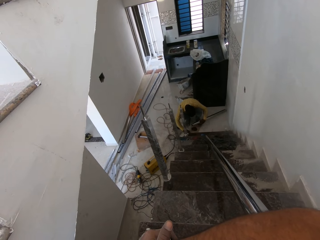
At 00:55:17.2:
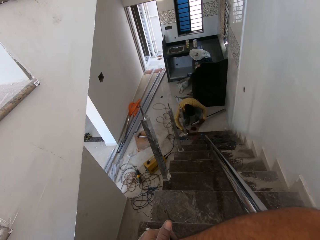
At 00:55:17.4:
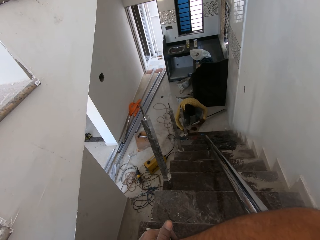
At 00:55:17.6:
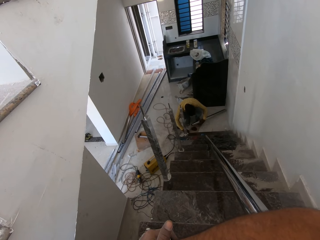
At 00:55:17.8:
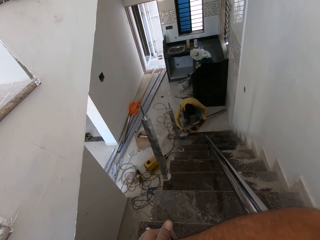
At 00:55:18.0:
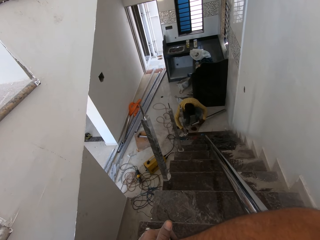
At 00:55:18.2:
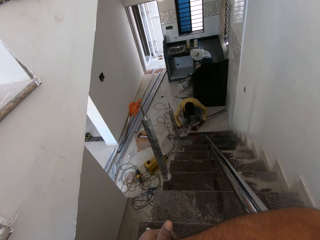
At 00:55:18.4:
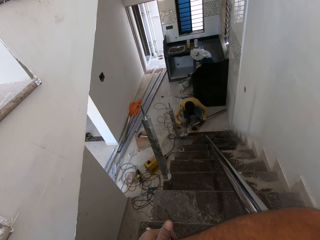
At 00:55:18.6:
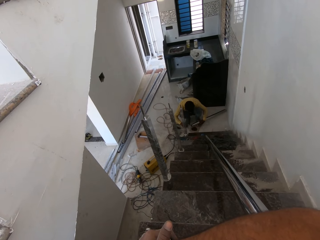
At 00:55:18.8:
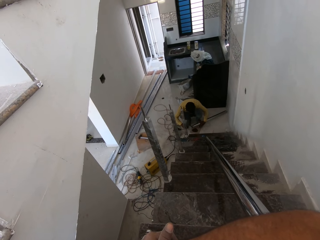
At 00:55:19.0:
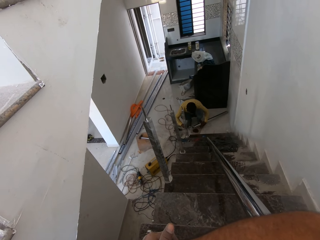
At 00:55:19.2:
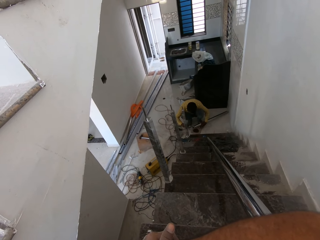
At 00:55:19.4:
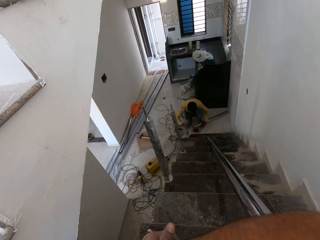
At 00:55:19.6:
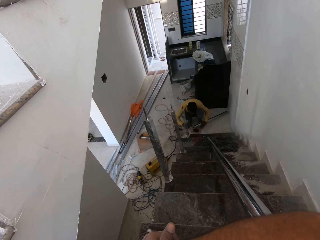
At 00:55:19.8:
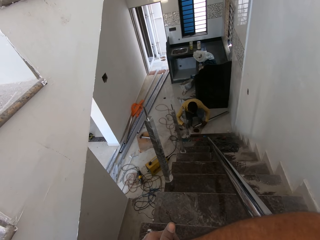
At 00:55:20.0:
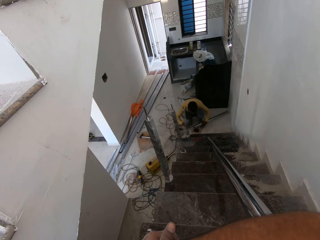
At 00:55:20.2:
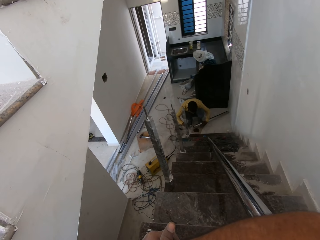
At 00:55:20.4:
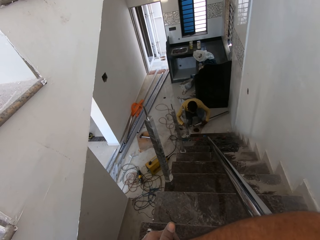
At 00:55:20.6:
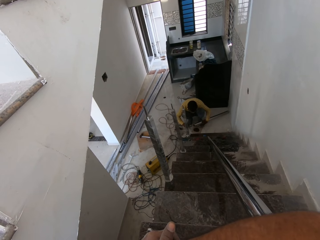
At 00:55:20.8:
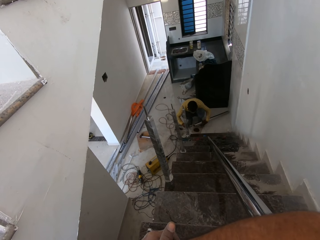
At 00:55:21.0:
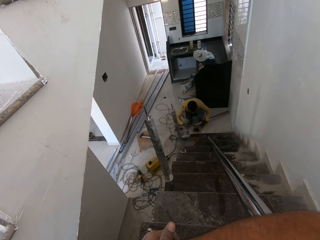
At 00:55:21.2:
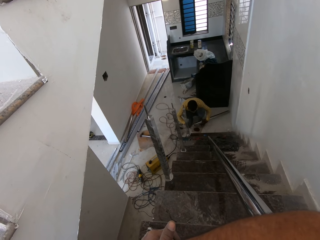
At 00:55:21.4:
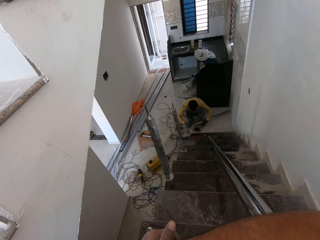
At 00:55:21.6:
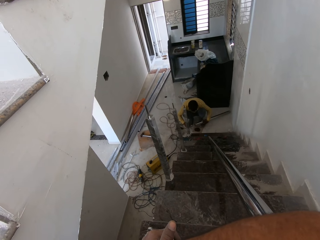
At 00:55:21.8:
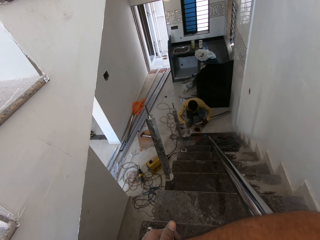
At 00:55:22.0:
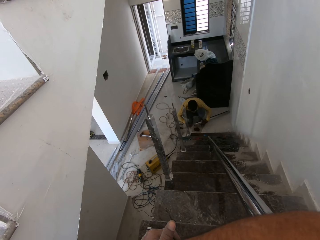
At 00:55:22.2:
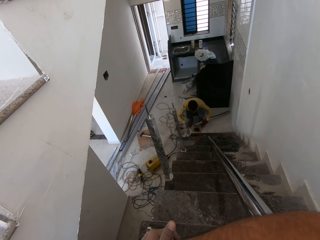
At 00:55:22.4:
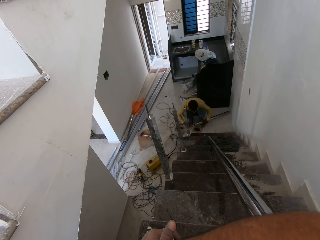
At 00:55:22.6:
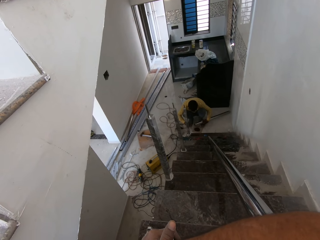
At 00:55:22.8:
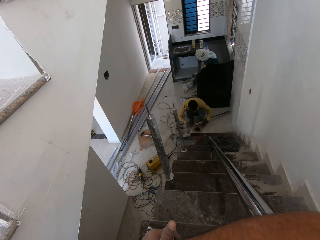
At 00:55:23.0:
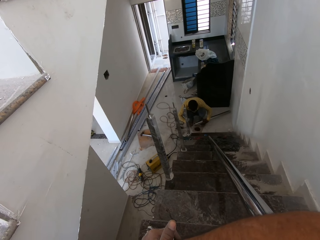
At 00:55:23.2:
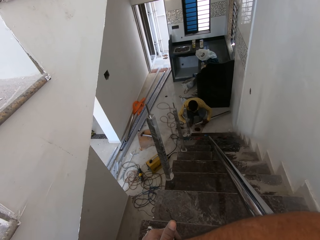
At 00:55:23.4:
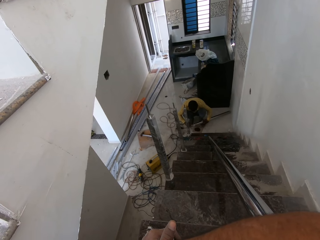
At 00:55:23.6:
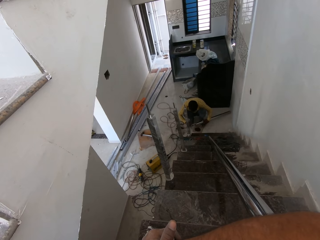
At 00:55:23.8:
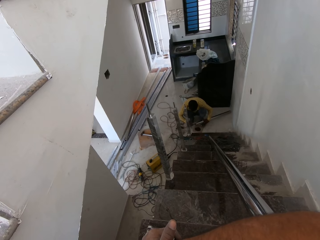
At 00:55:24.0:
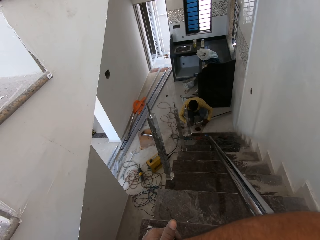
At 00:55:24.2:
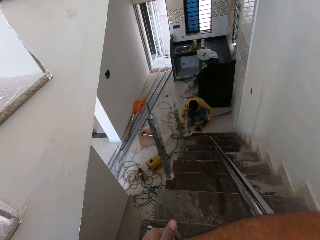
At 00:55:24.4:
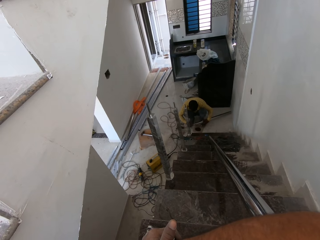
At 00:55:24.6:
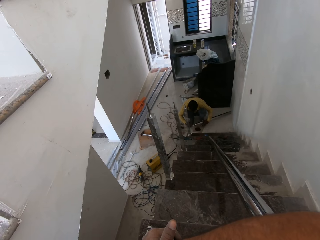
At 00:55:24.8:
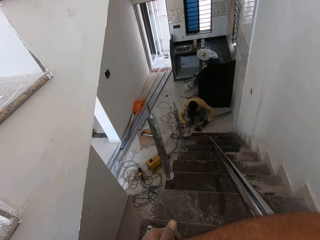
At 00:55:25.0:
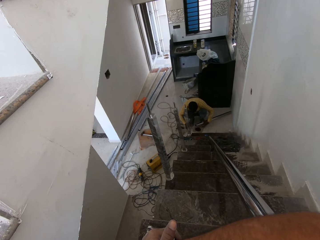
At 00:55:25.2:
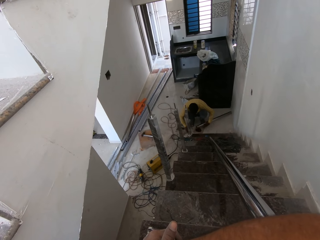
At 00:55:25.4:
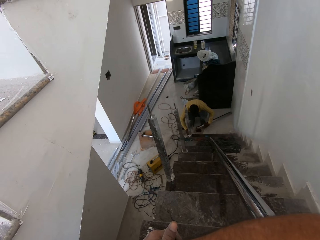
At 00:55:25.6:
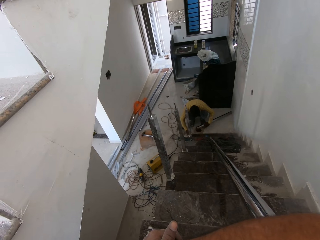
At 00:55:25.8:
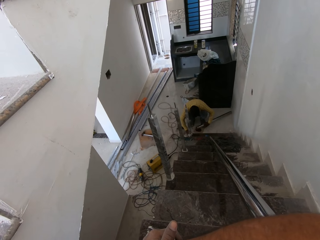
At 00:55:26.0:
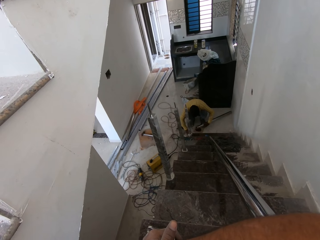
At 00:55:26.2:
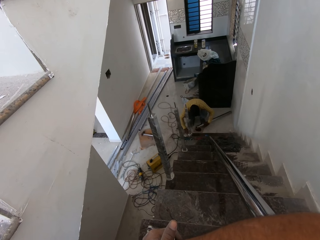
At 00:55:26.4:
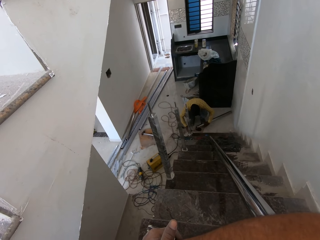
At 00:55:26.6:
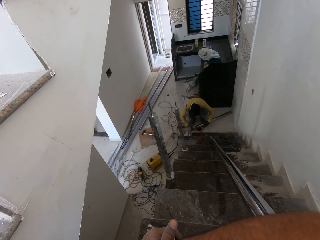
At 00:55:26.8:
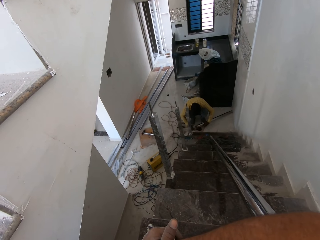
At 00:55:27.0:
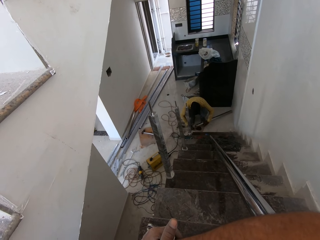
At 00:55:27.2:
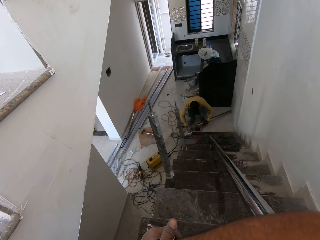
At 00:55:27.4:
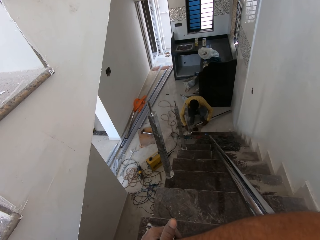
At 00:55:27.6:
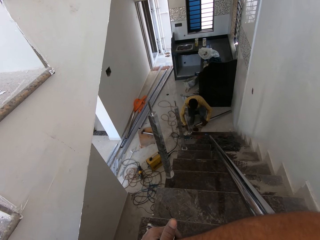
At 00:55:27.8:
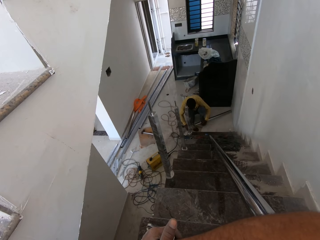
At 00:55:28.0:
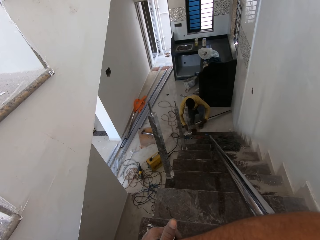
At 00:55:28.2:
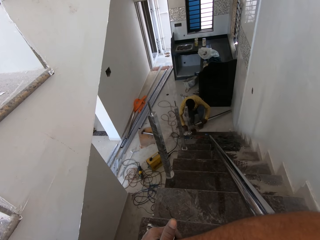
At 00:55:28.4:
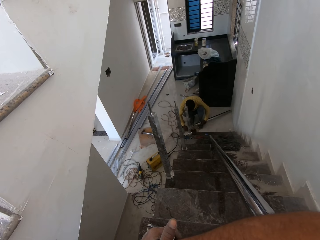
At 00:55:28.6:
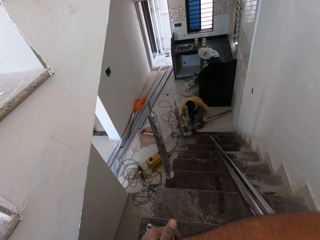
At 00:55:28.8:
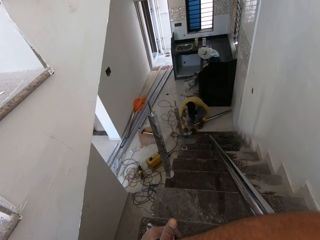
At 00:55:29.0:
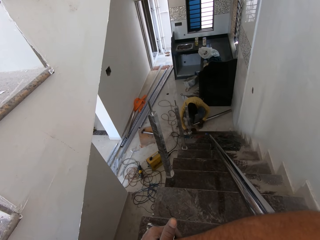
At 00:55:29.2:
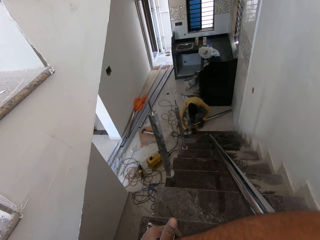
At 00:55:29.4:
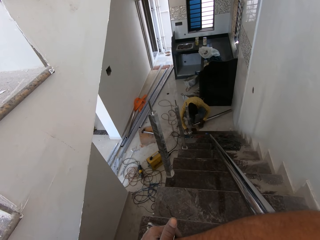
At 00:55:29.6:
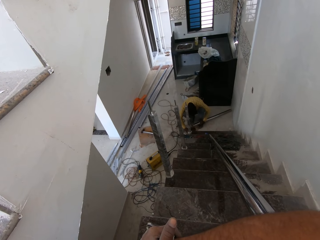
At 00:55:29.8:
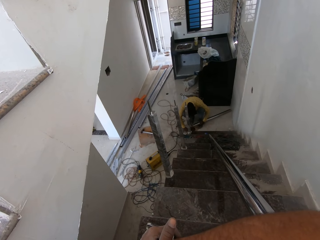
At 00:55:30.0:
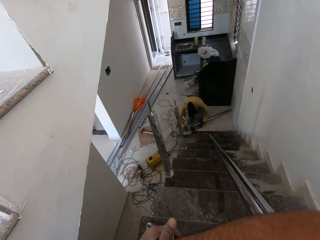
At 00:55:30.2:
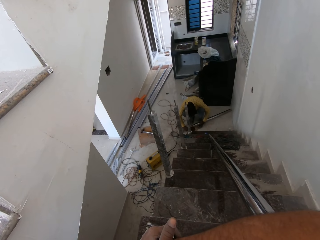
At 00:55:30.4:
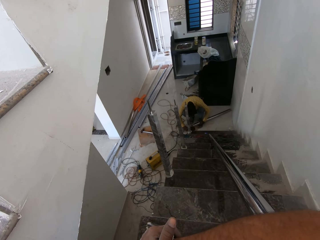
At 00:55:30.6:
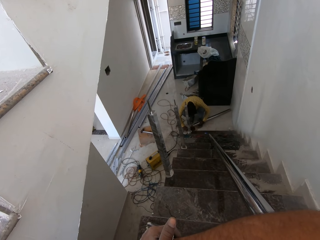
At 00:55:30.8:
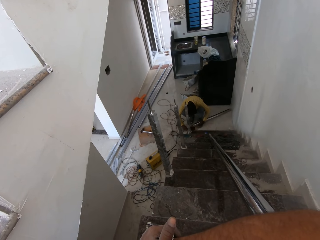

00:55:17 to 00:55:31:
A man applies something in the metal bar, picks something from the floor, moves a plastic container in the floor and picks something.

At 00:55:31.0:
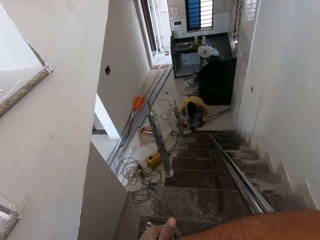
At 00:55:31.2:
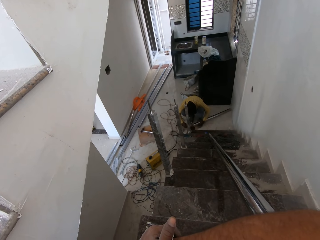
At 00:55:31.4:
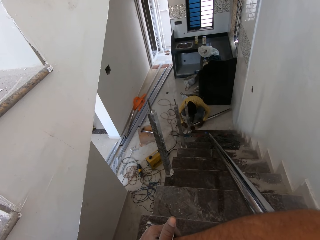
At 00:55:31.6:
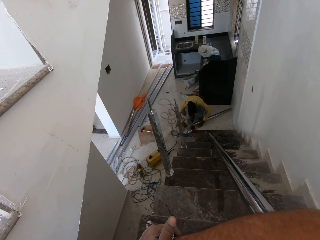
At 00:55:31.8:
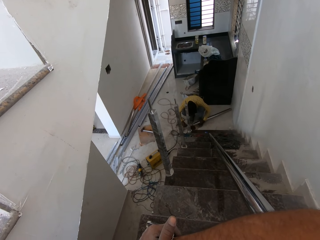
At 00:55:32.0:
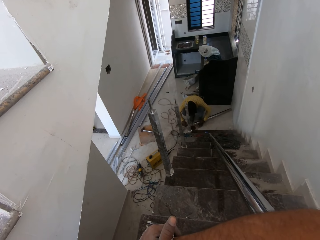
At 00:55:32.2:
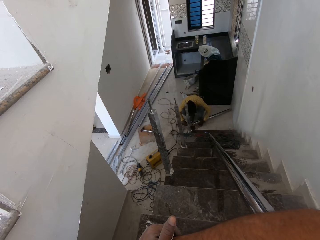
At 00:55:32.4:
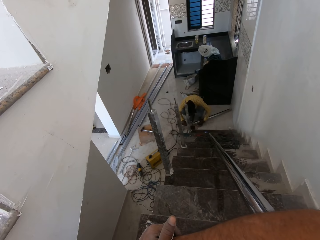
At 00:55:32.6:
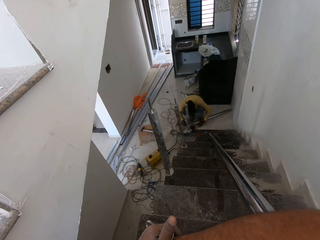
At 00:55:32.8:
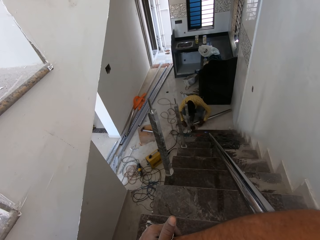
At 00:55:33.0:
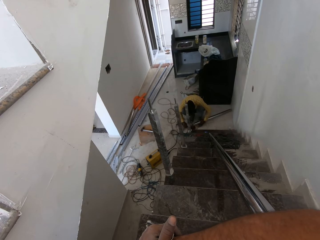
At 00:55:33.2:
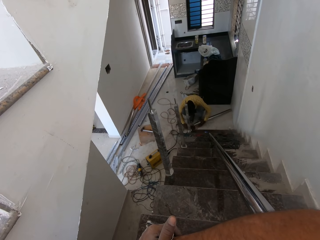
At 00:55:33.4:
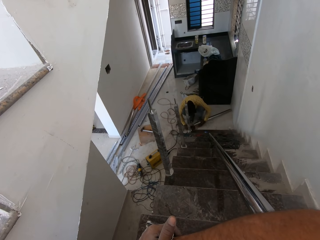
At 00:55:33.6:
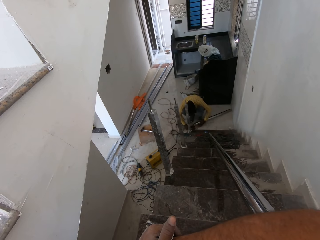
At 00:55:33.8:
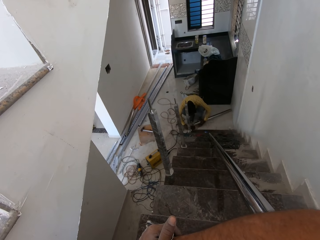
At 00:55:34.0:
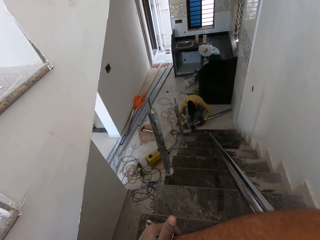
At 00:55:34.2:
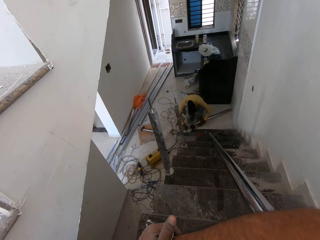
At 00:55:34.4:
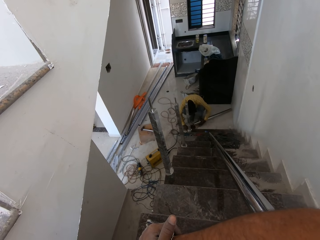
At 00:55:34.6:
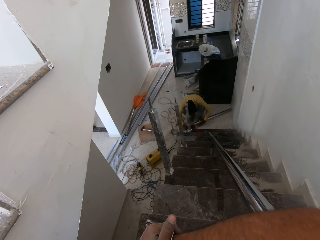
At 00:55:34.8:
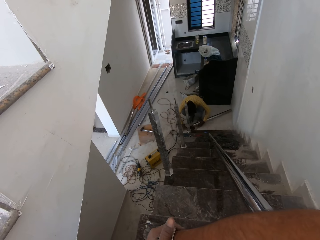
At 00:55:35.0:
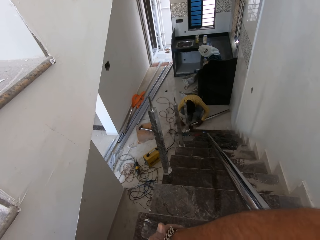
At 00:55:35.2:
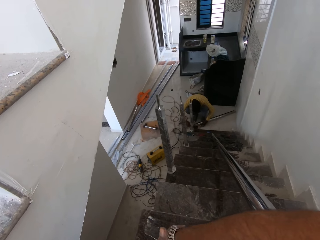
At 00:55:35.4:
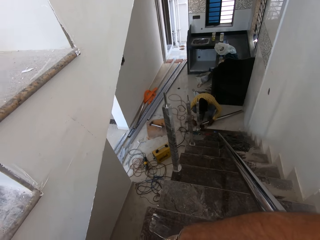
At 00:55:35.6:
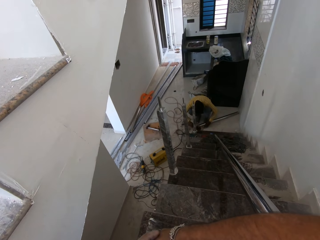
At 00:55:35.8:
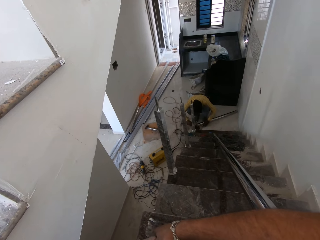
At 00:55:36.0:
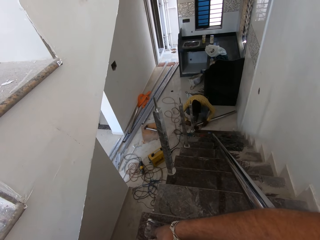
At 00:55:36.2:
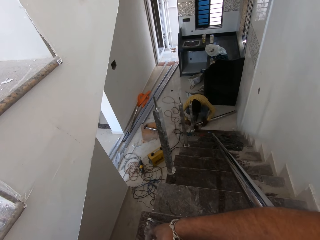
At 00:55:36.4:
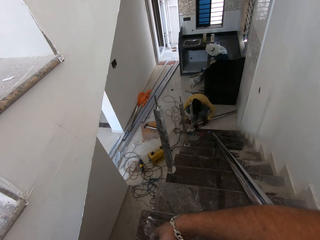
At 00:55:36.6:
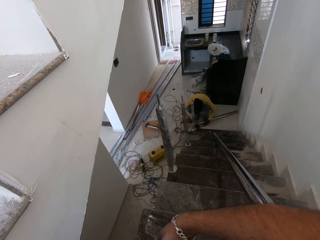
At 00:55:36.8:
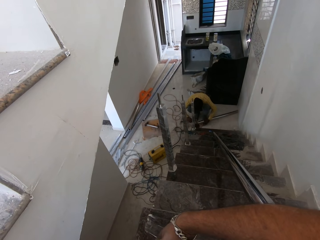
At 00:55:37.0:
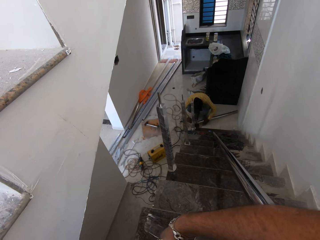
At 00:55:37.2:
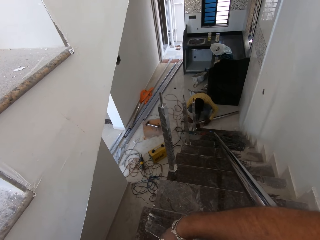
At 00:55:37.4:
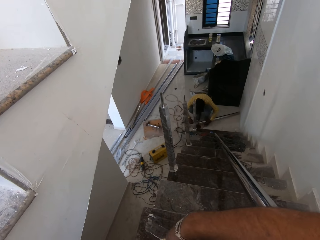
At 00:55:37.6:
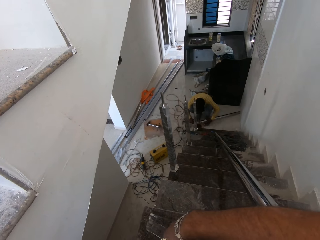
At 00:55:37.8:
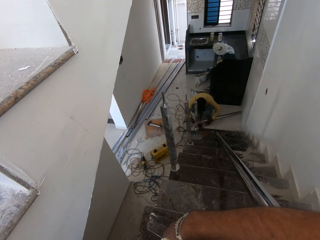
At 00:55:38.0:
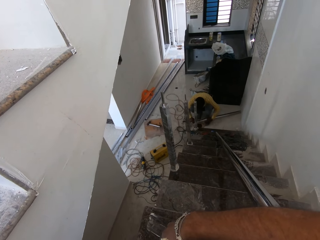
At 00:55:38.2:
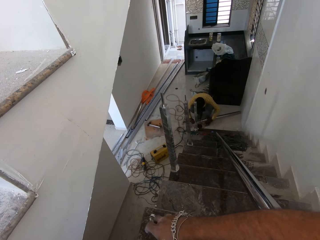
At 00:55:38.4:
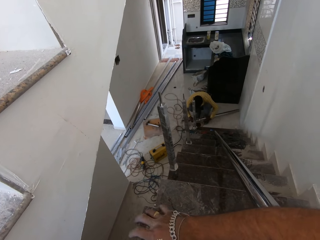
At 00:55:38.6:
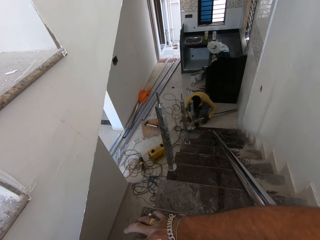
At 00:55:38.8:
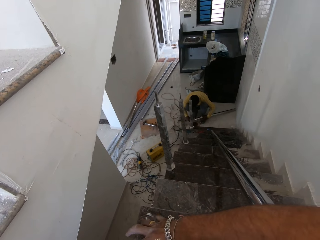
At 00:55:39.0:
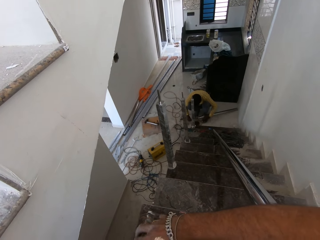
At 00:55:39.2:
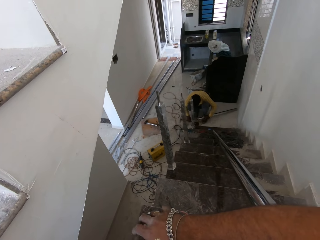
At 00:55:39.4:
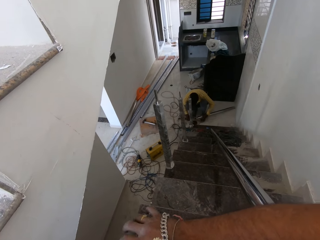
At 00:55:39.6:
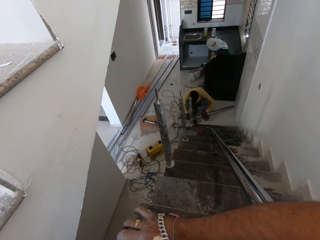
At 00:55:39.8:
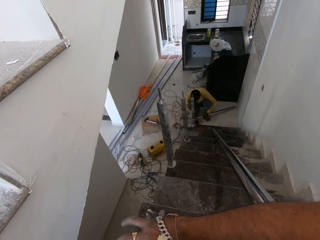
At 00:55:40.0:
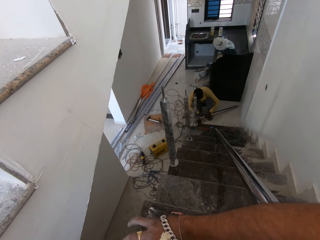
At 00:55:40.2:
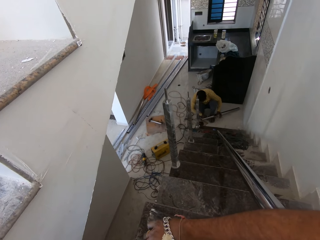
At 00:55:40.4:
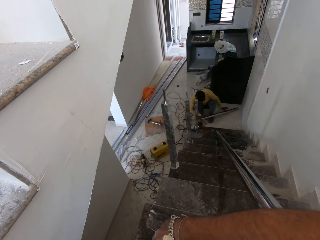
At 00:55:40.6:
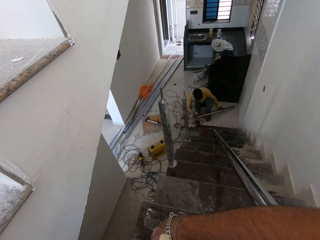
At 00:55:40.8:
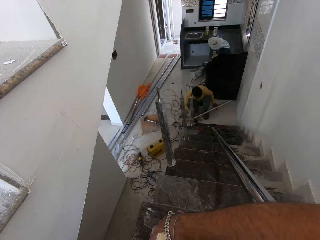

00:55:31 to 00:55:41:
A man applies something in the metal bar, picks something from the floor and applies something in the metal bar.
